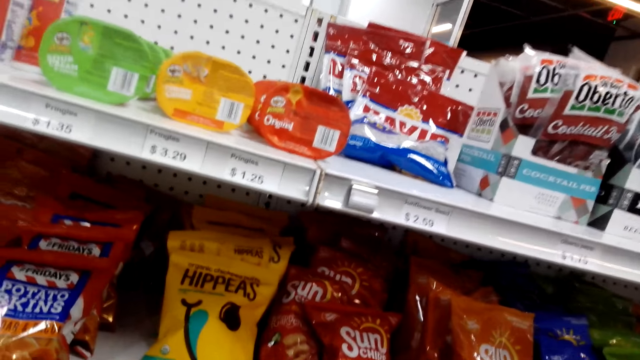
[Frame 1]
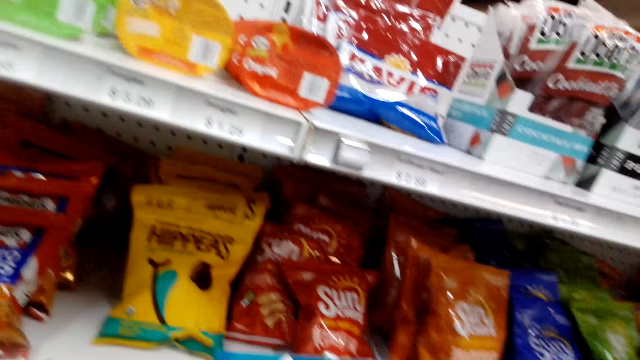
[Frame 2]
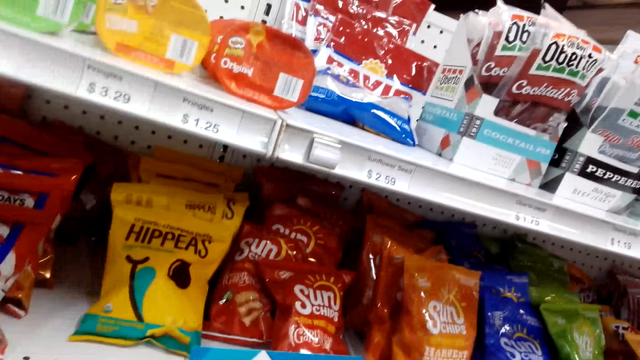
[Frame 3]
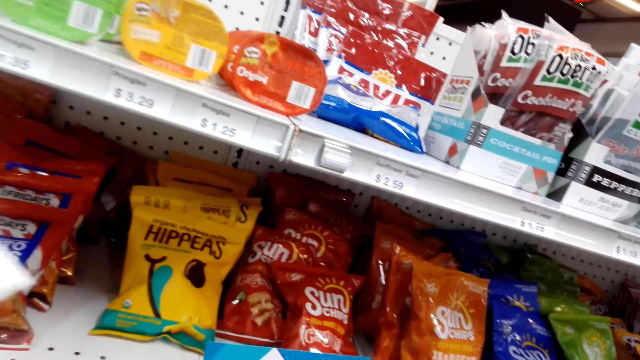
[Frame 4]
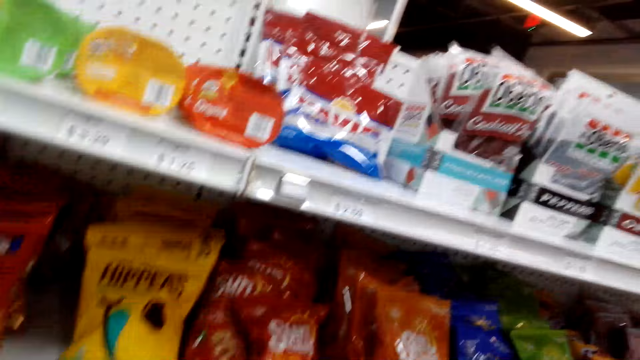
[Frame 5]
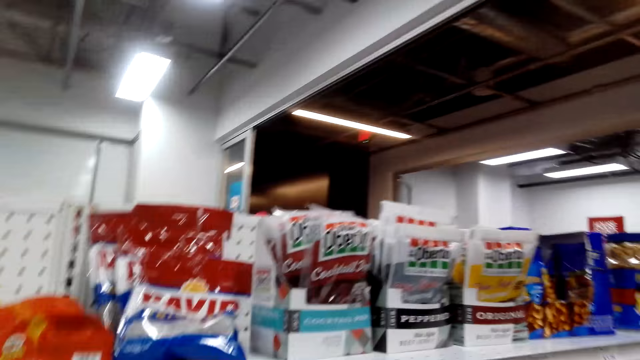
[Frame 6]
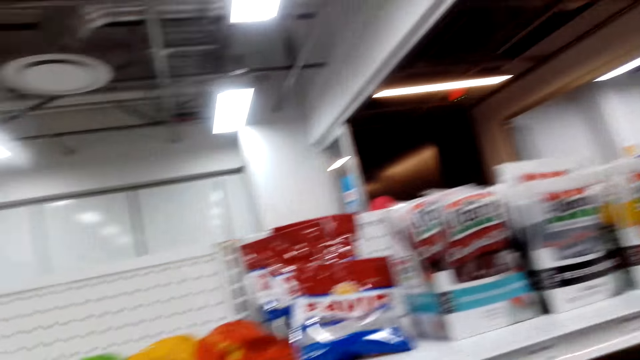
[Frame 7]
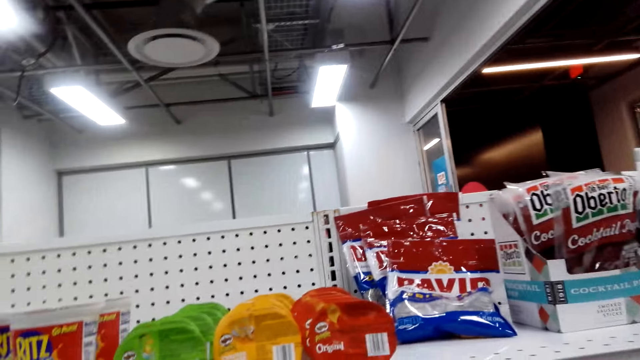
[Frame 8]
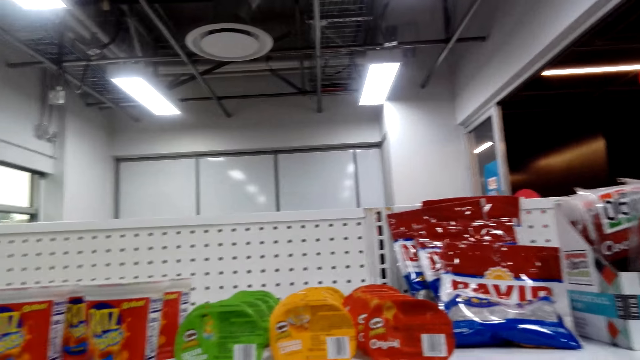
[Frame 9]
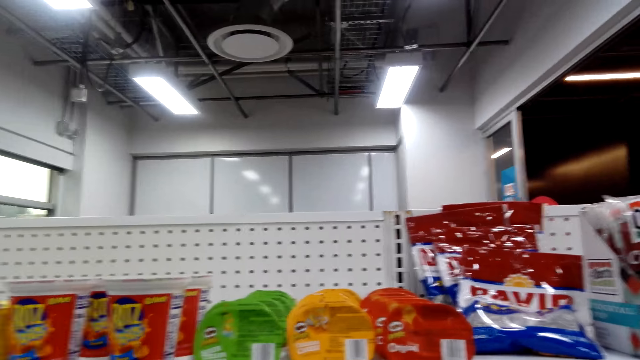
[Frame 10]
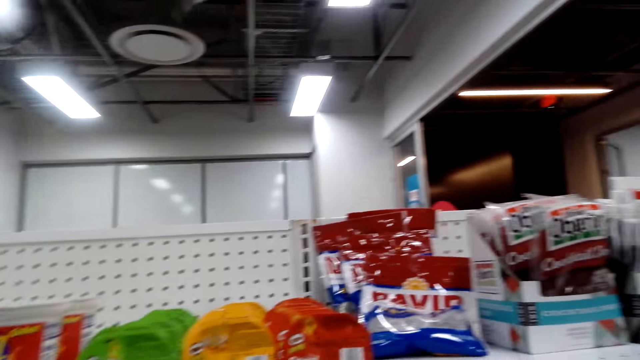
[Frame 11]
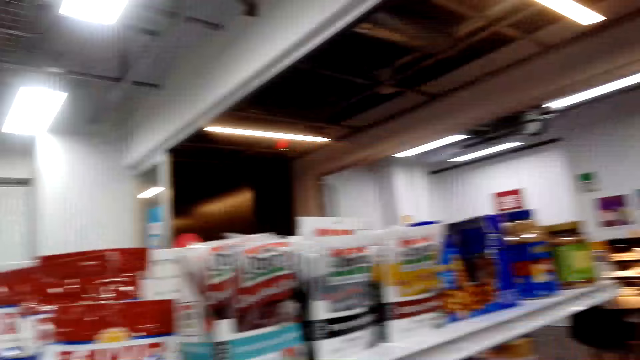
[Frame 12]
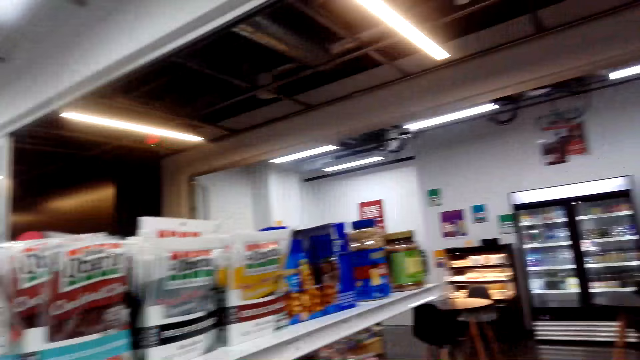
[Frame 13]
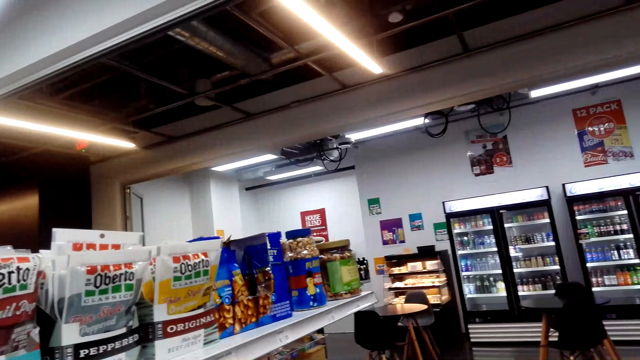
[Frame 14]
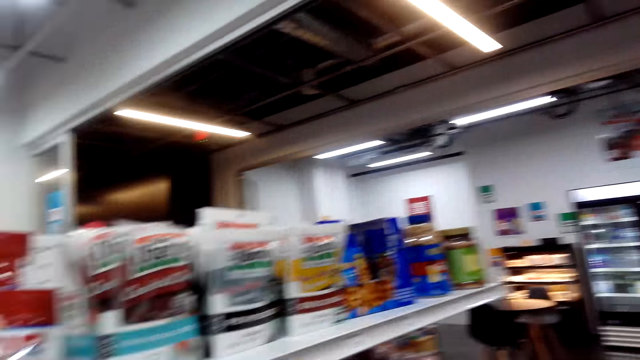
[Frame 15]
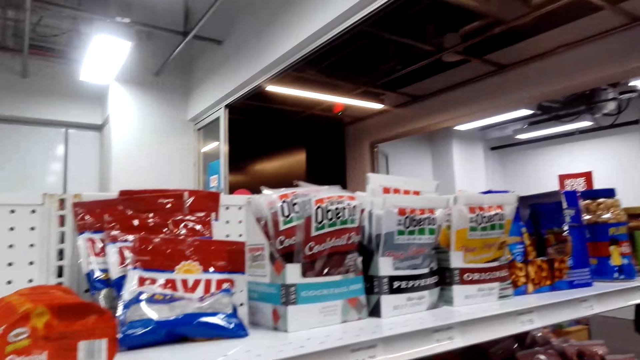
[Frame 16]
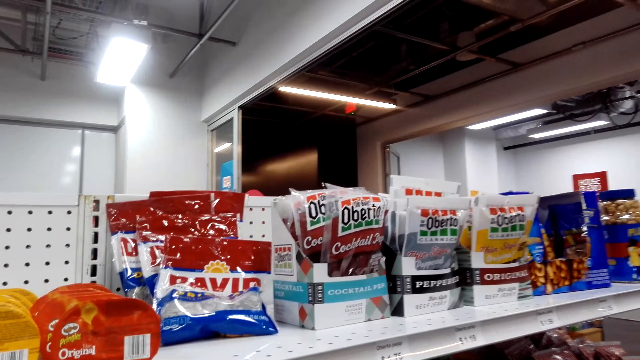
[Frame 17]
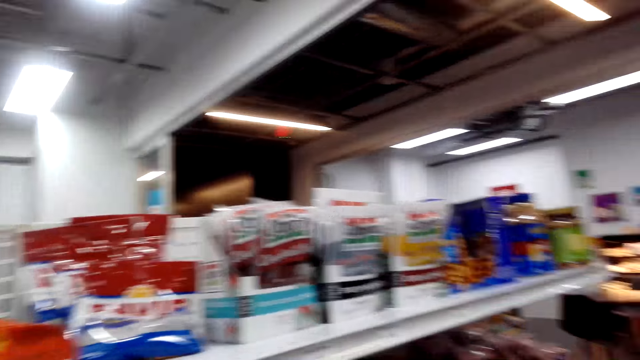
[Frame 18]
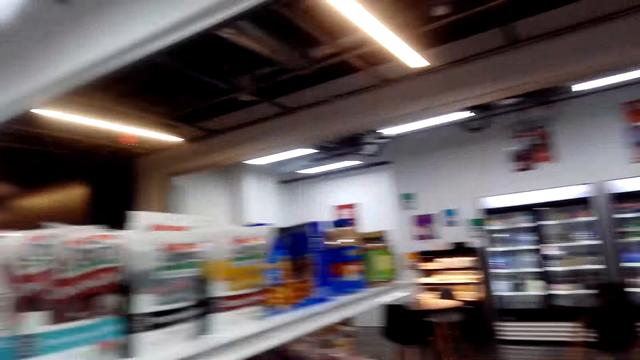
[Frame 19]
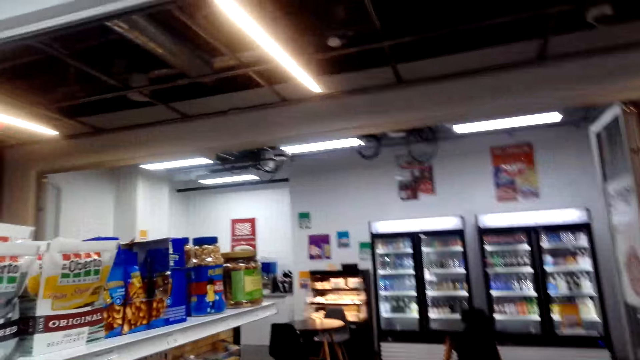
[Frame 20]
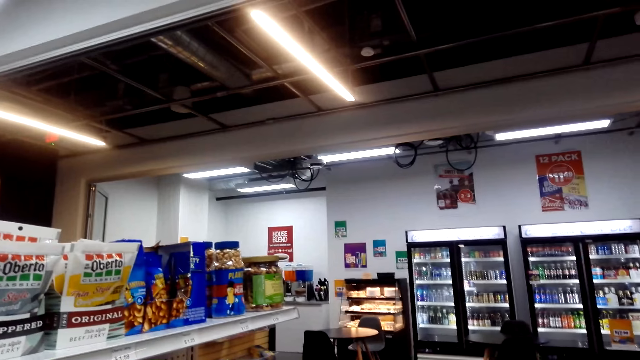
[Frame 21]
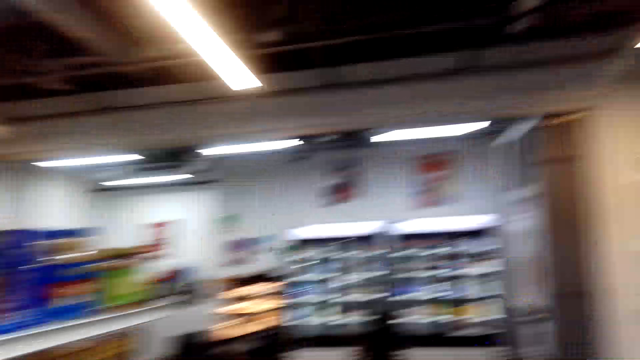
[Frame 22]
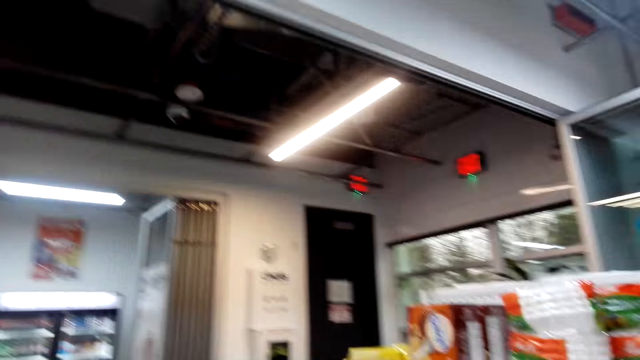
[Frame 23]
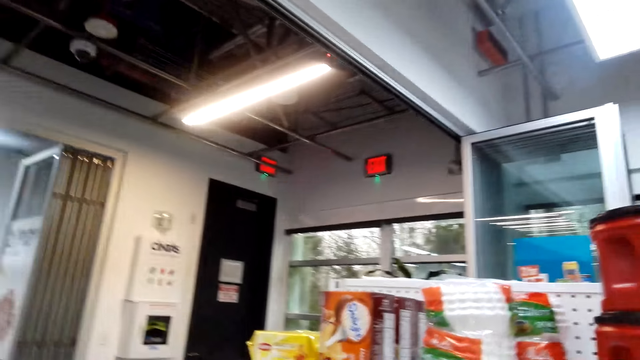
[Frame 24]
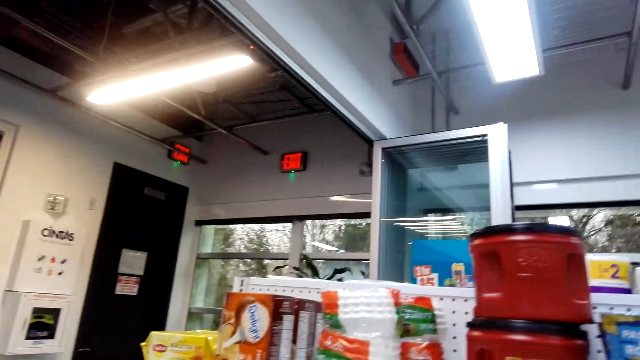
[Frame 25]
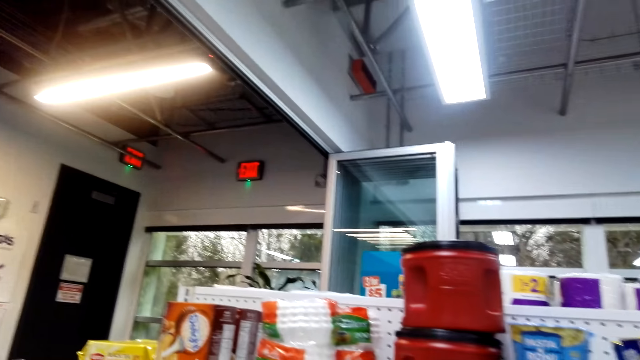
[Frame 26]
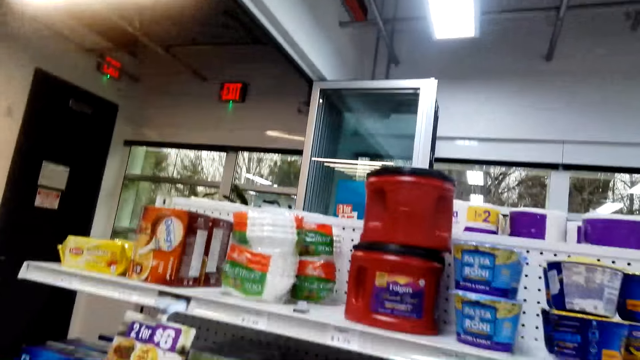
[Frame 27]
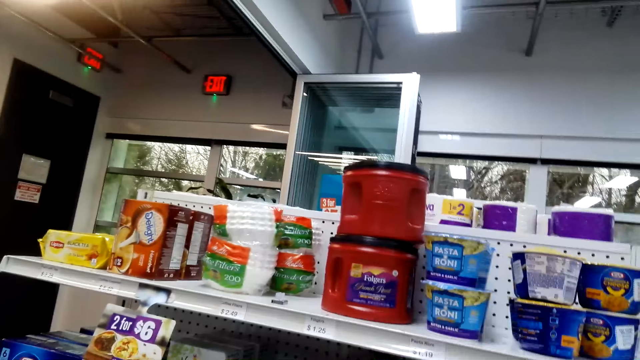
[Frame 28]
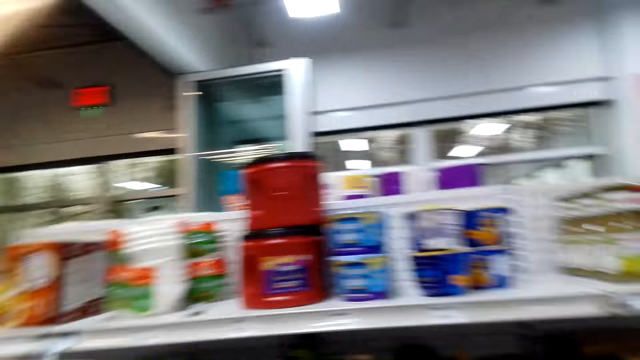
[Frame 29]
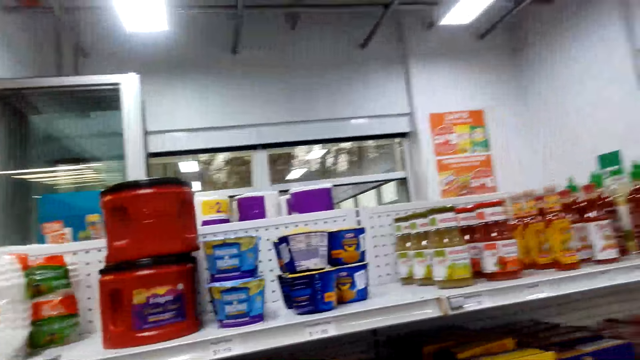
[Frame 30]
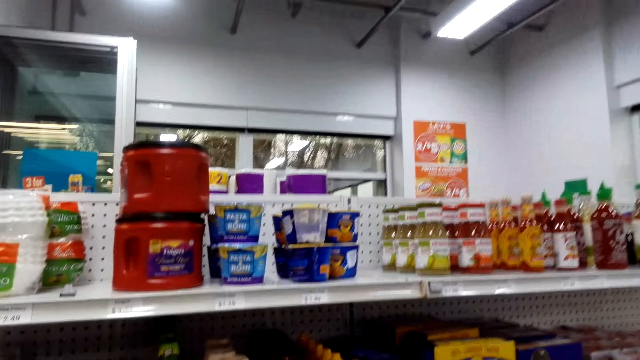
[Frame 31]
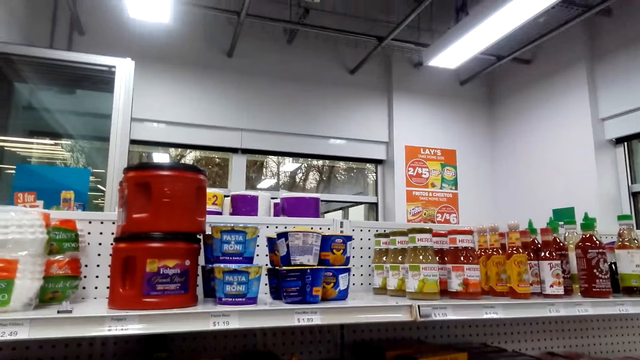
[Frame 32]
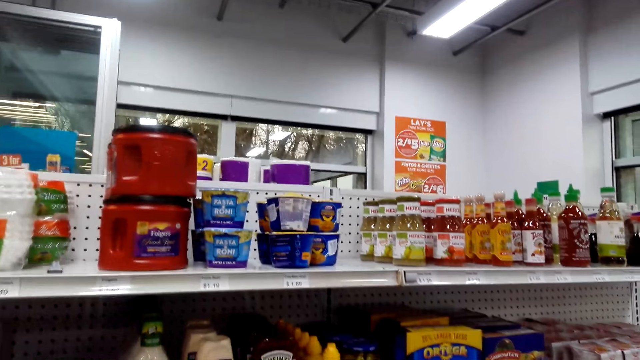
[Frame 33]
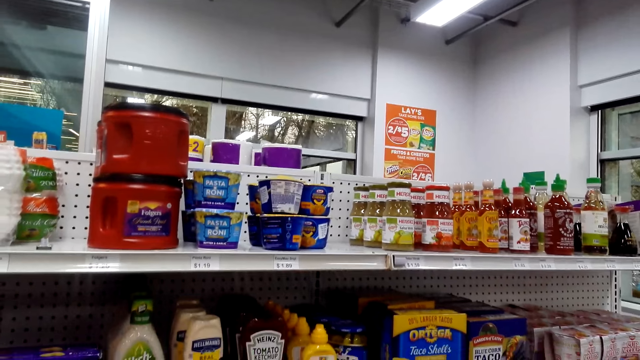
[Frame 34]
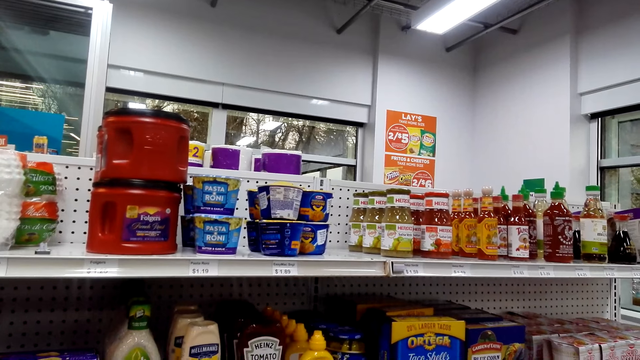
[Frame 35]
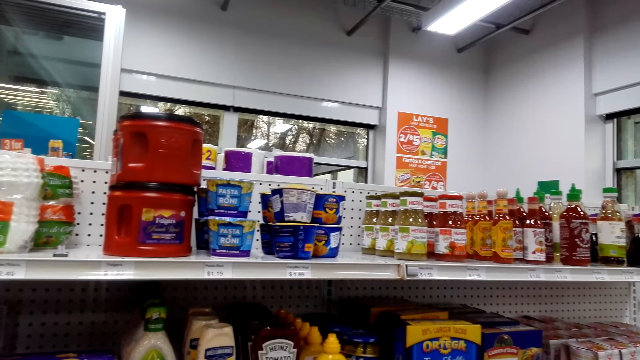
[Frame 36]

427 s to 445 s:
The camera wearer looks around. They walk around the store shelf and look at the store shelf.

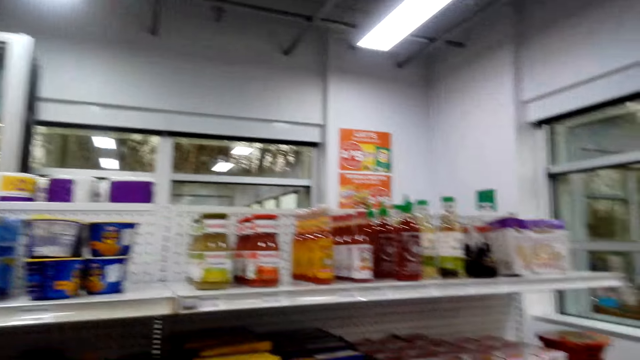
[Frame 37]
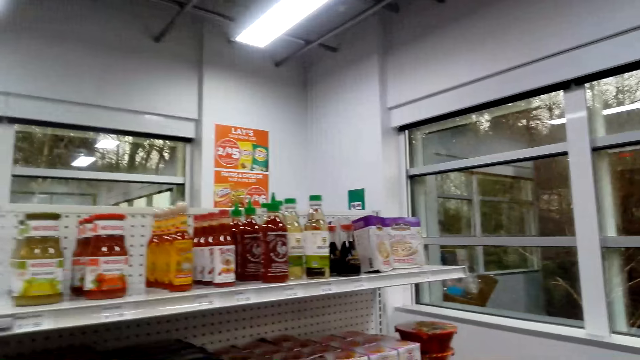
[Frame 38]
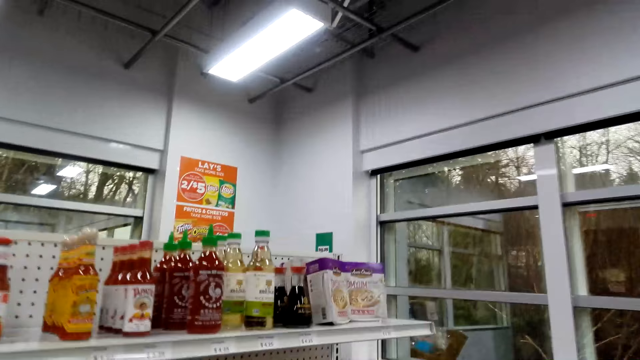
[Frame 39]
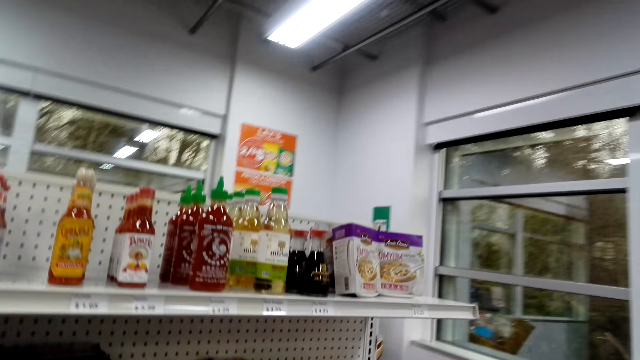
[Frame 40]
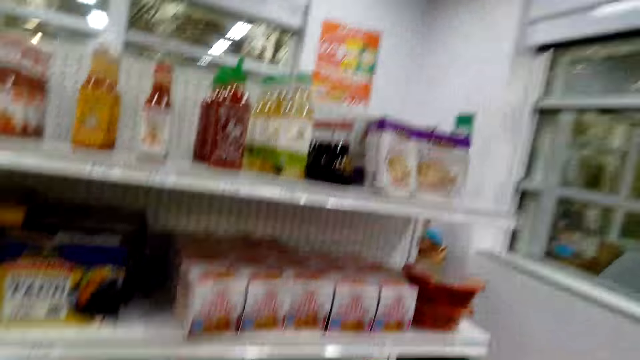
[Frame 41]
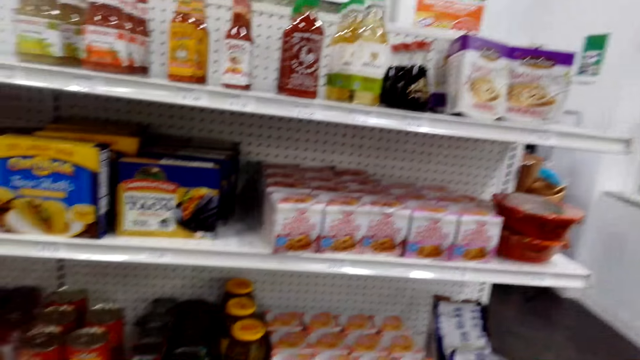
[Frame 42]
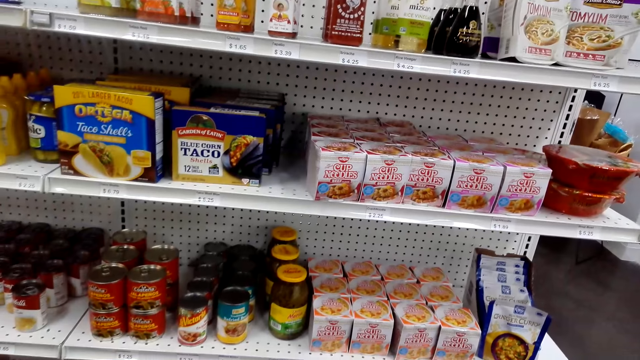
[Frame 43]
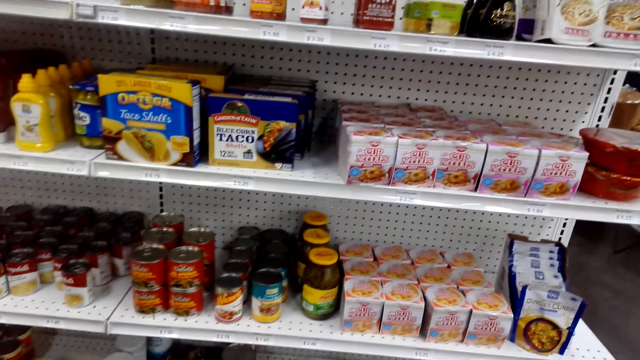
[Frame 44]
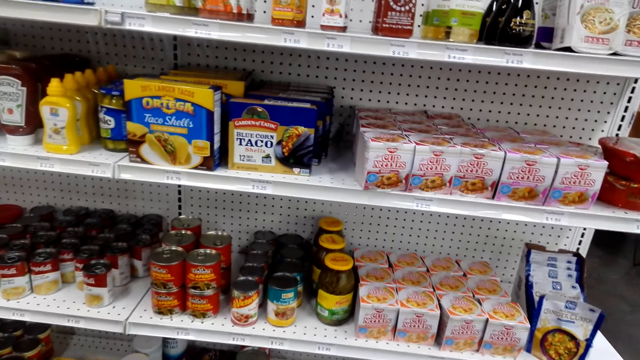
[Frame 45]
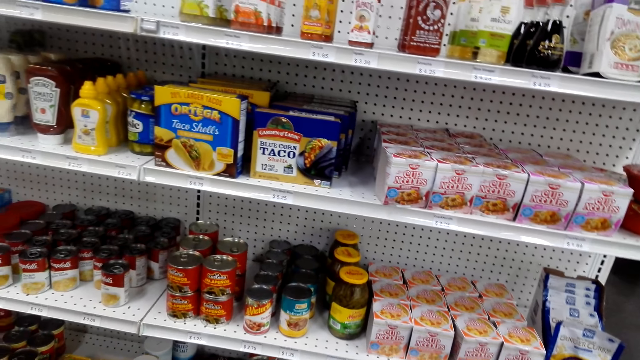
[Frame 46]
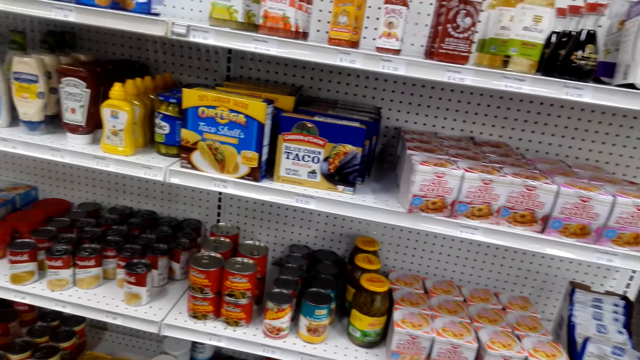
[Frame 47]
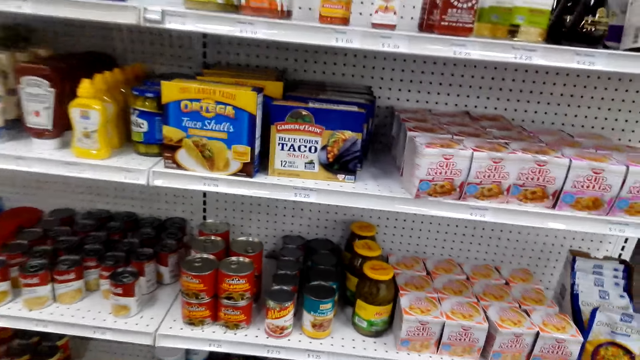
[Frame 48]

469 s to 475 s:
The camera wearer walks around the store shelf and looks at the store shelf.
